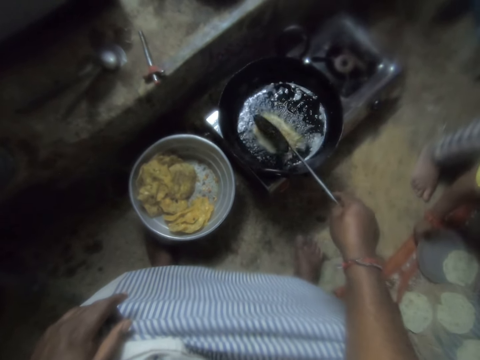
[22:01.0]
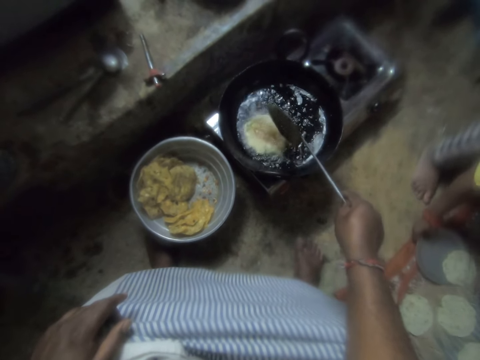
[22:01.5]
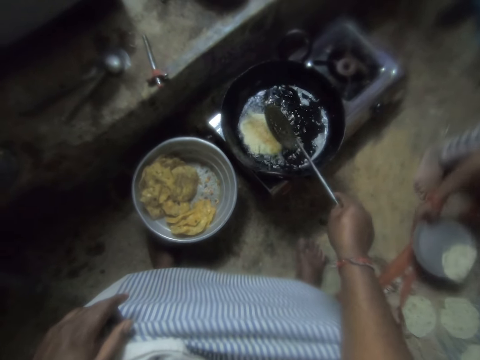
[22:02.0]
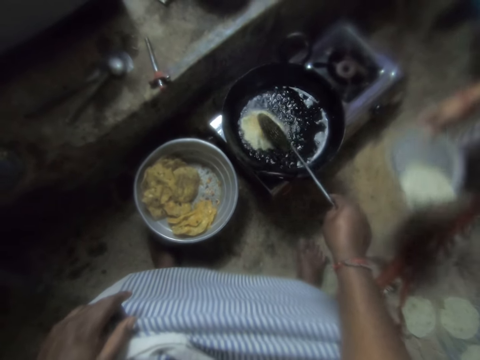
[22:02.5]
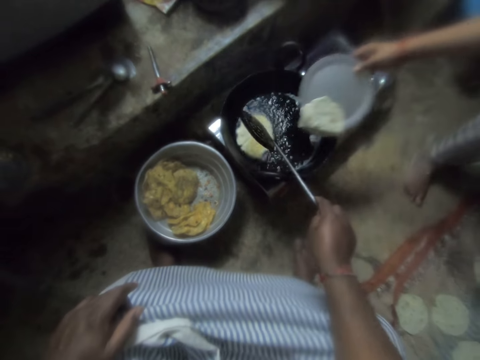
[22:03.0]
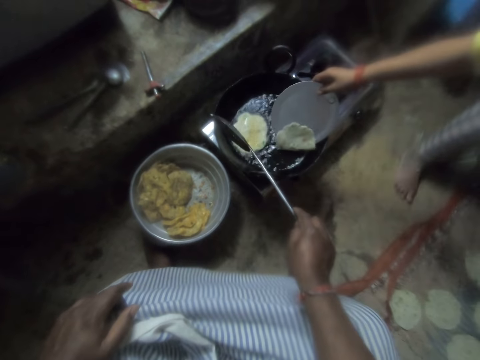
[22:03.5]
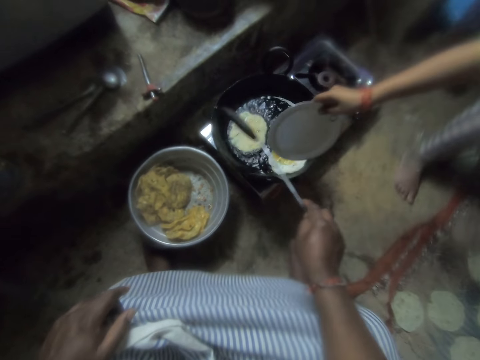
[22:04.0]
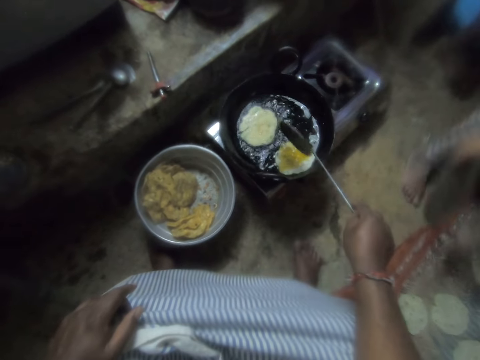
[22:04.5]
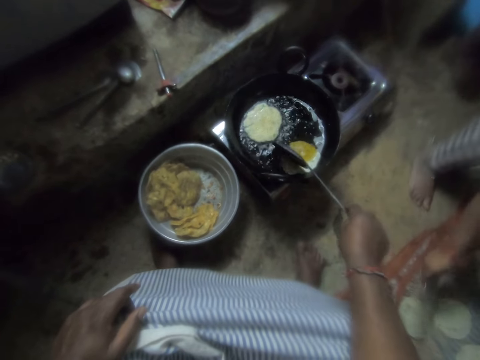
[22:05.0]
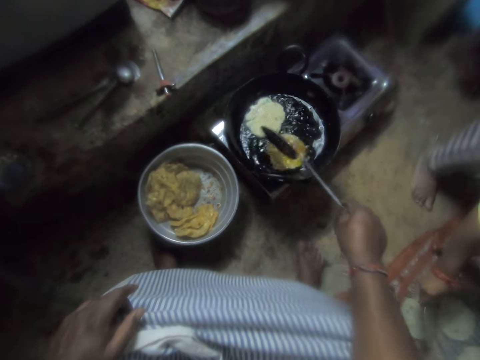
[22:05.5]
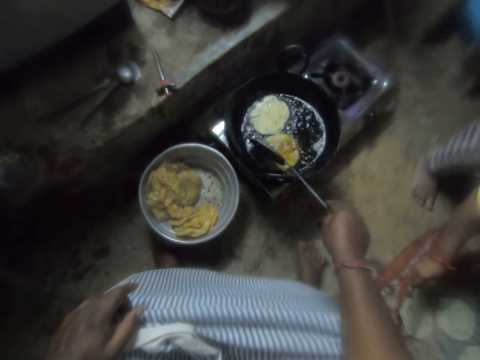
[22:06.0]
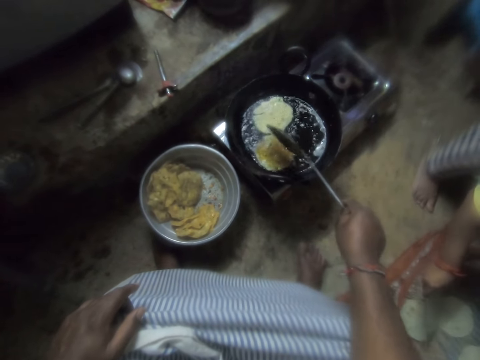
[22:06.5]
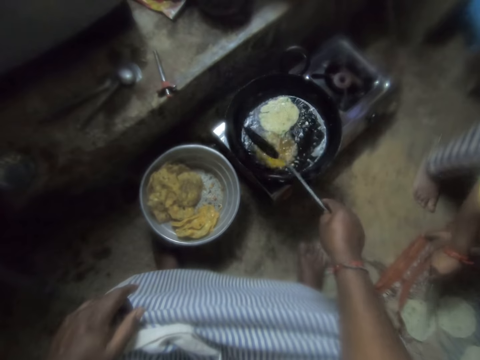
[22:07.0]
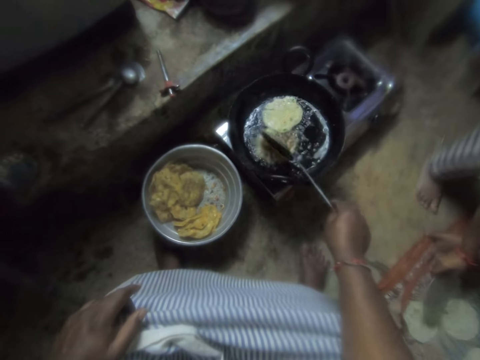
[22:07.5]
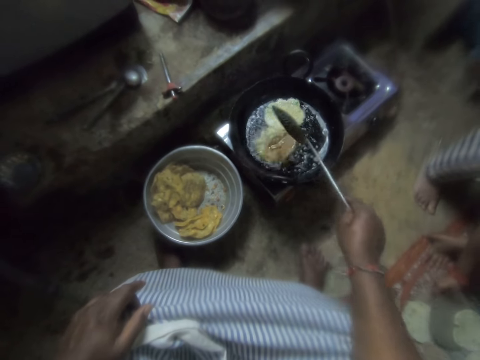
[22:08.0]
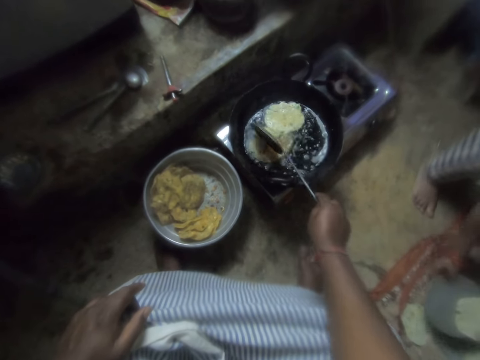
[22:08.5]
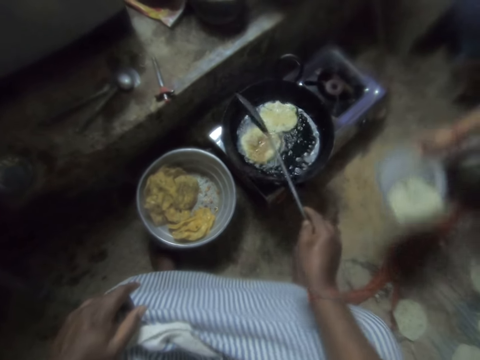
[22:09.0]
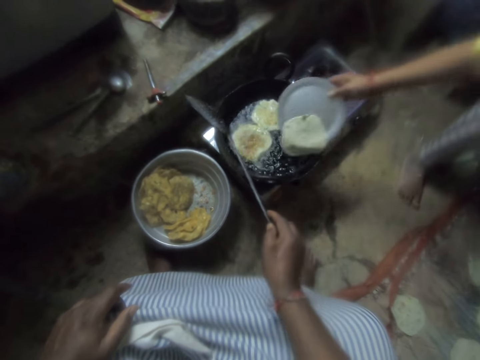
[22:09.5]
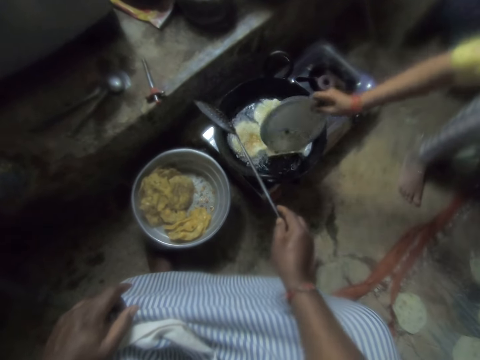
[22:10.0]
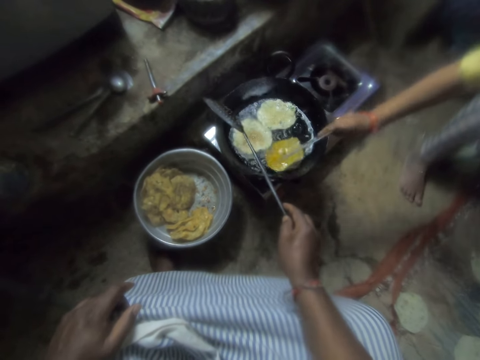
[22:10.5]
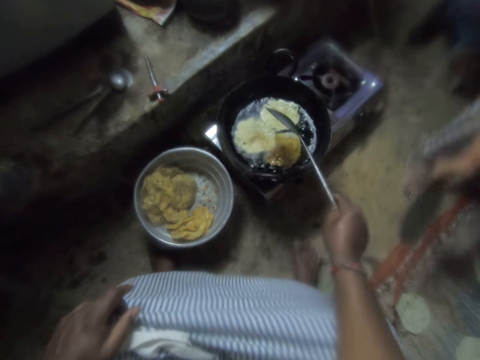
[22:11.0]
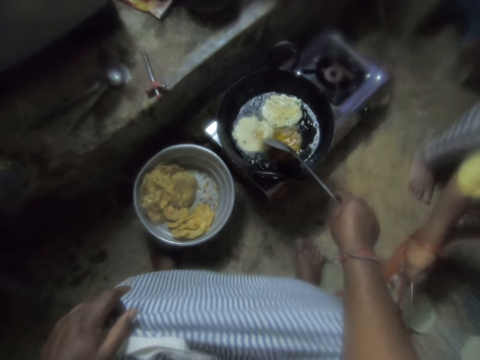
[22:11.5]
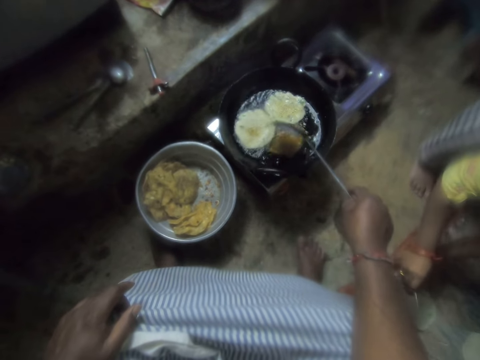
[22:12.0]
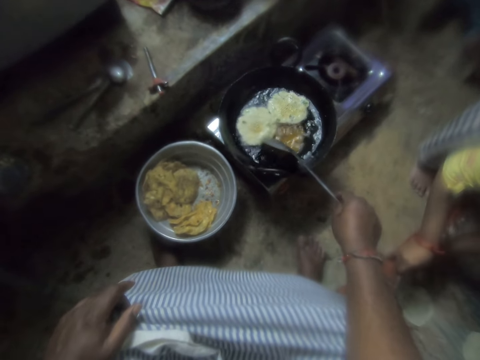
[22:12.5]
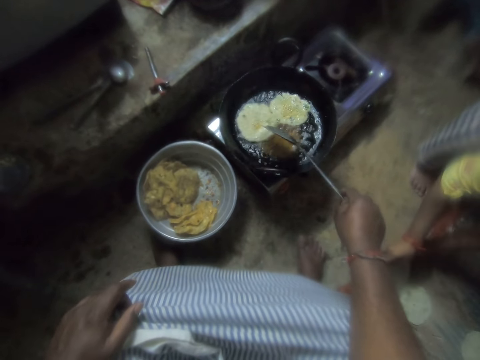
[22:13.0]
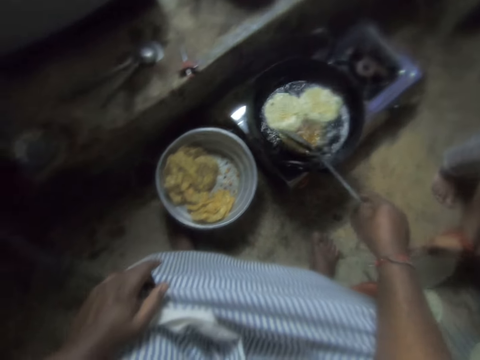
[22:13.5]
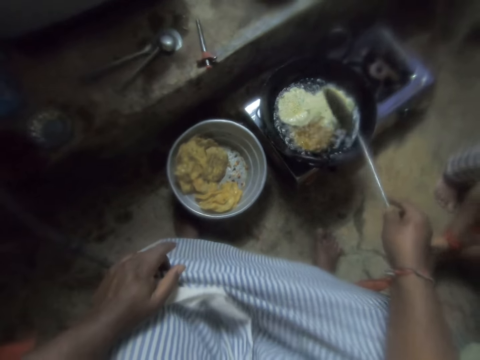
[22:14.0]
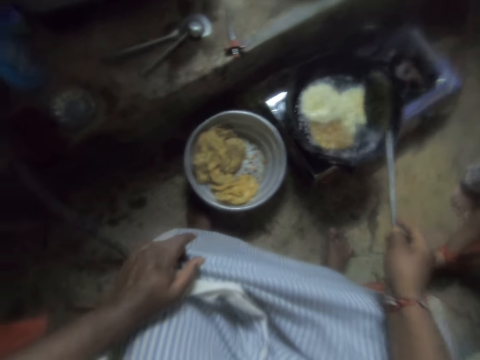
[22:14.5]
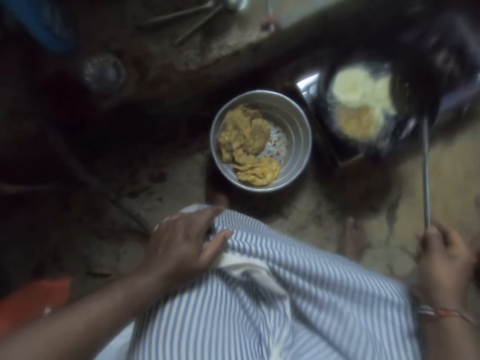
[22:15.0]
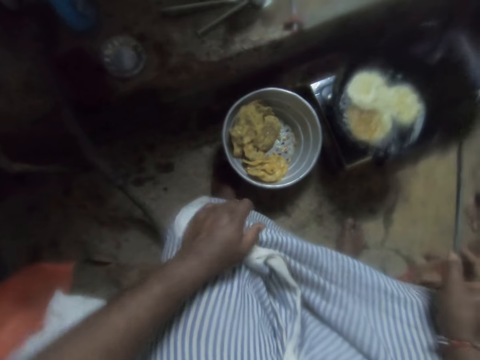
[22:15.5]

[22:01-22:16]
The camera wearer spreads the dough in the frying pan. A woman puts chips dough in the frying pan. The camera wearer spreads the dough in the frying pan. The woman puts the chips dough in the frying pan. The camera wearer spreads the dough in the frying pan.

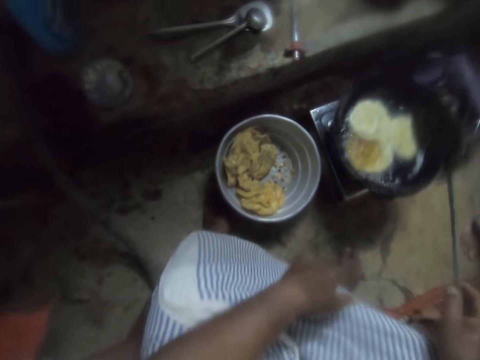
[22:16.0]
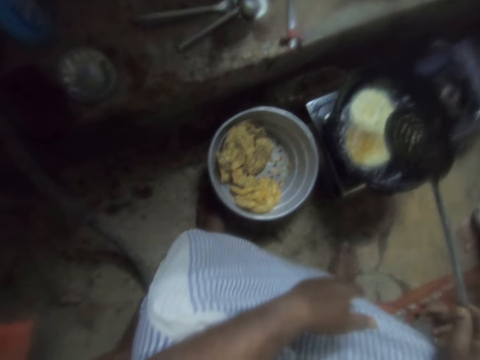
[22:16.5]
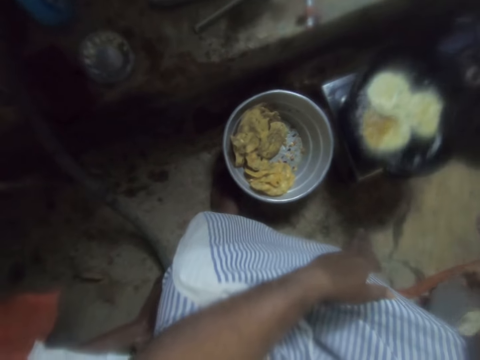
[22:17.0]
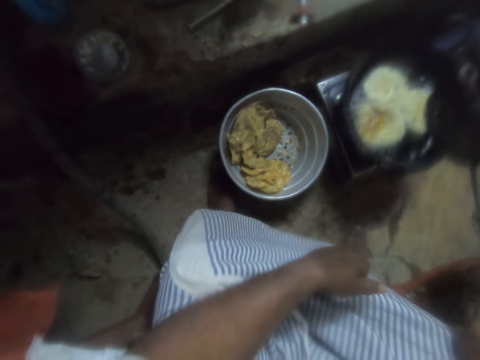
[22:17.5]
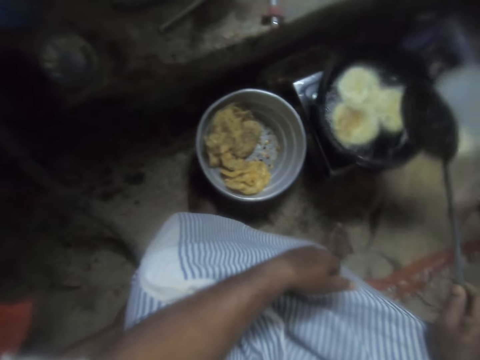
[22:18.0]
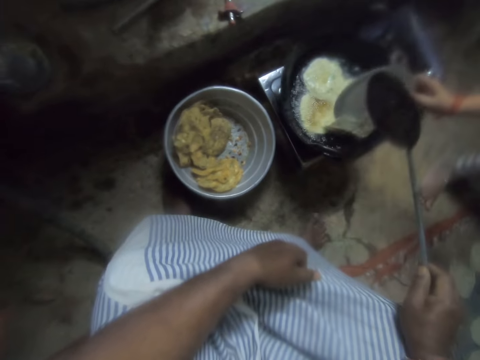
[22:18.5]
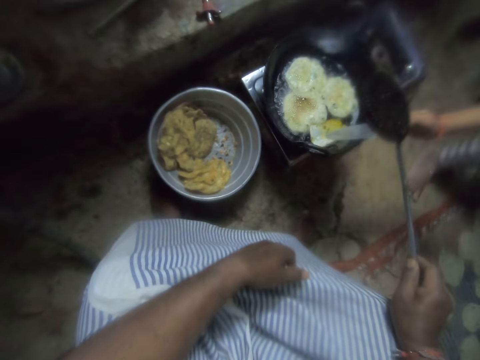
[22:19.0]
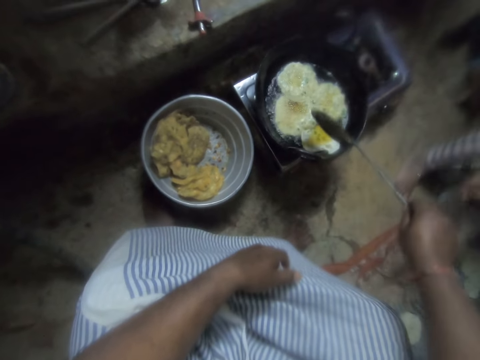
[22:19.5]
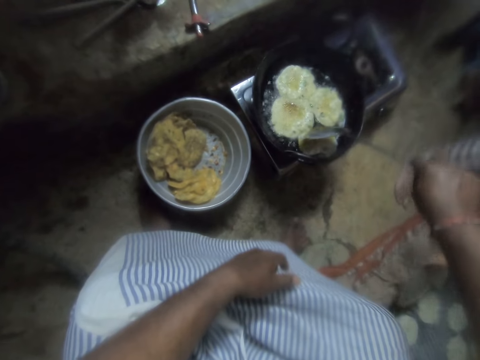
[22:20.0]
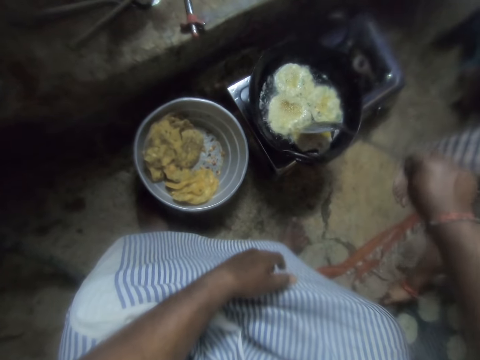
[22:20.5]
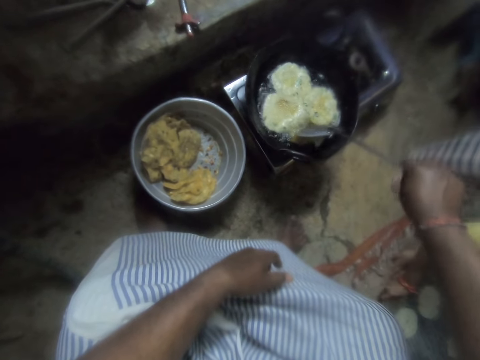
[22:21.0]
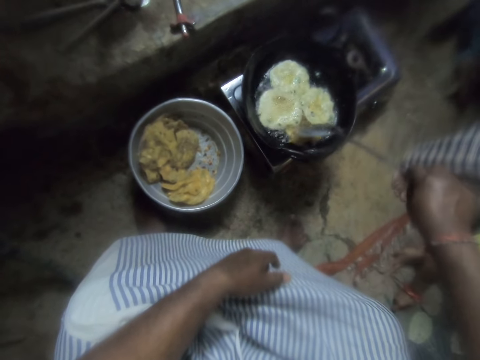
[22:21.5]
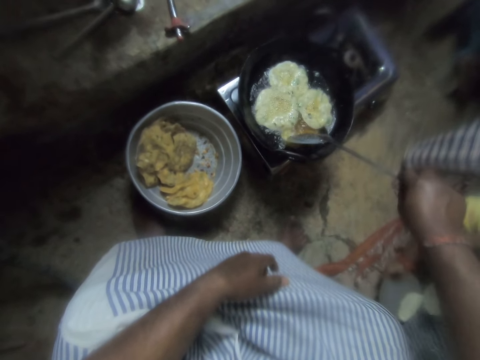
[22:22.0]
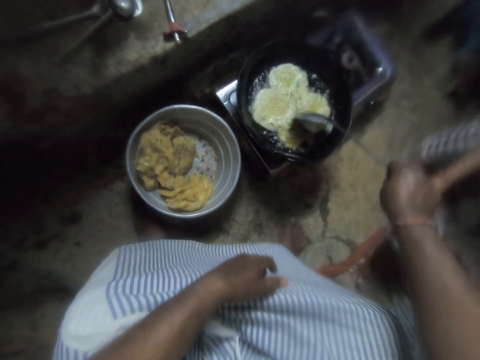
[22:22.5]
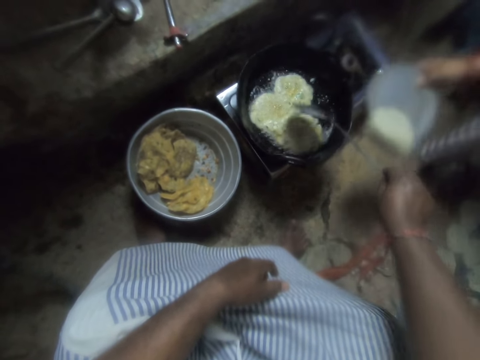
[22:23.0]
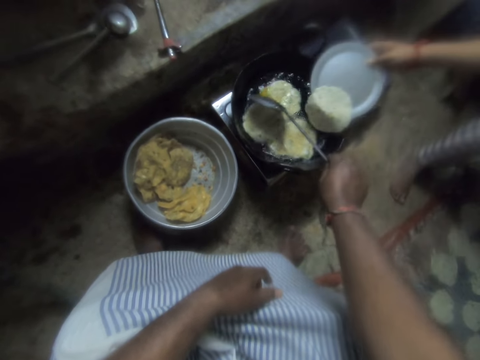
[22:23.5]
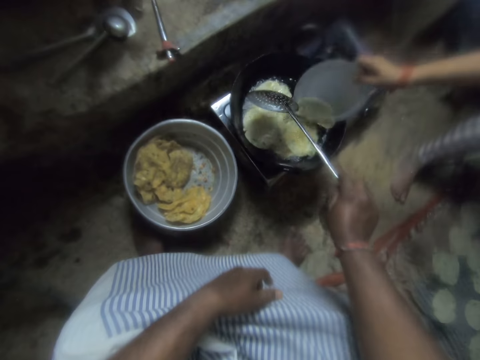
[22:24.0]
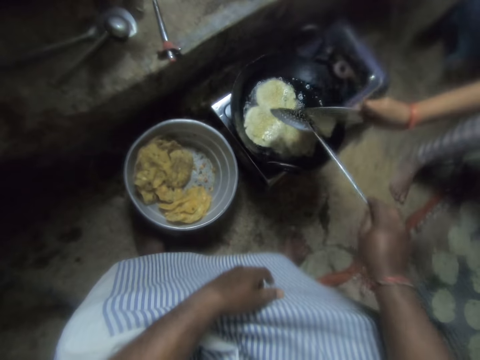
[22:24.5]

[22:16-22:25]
A woman puts the dough in the frying pan. The camera wearer stirs the chips in the frying pan with the skimmer. They spread the dough in the frying pan. The woman puts the chips dough in the frying pan with her right hand.

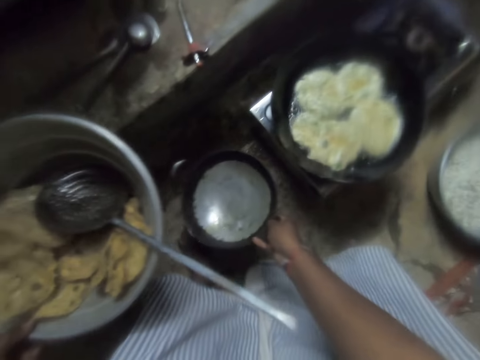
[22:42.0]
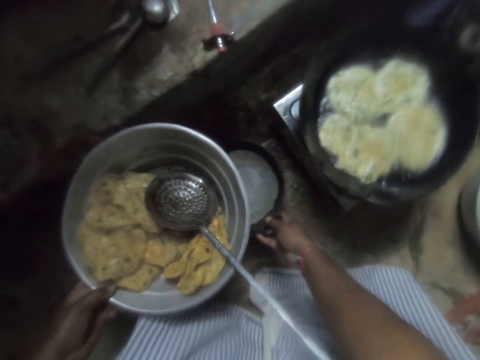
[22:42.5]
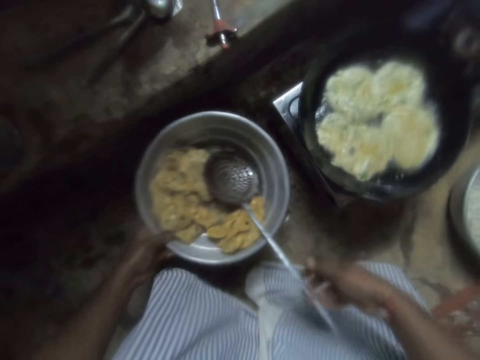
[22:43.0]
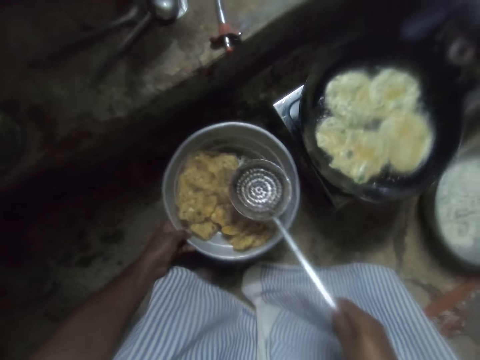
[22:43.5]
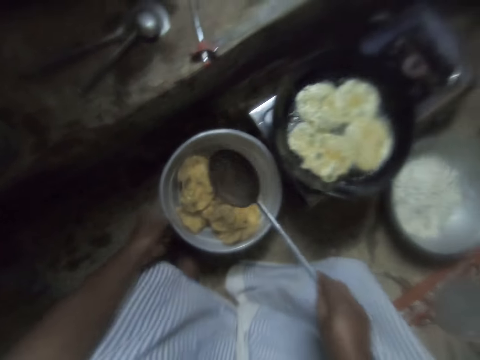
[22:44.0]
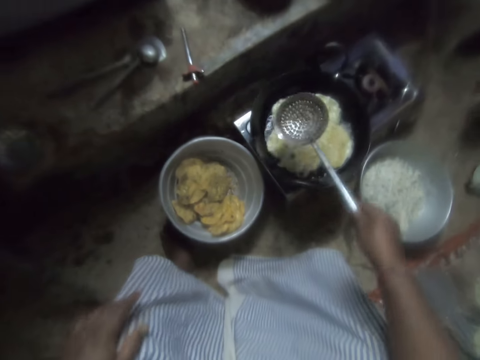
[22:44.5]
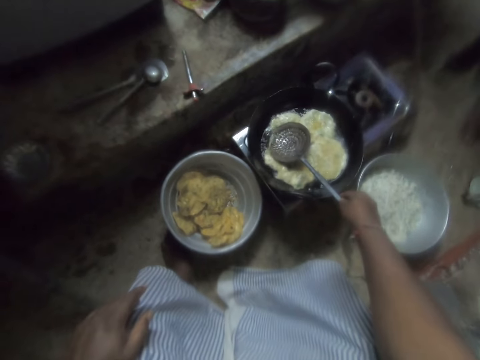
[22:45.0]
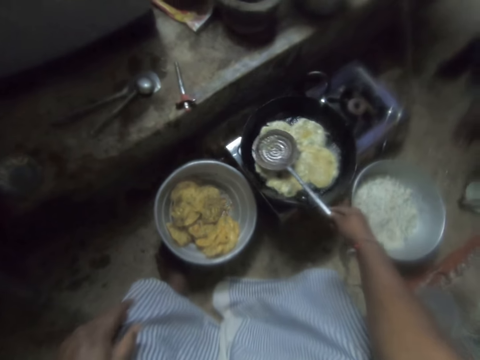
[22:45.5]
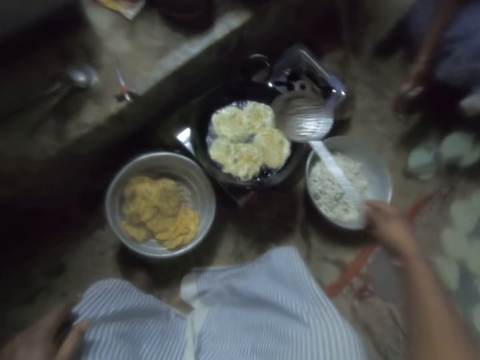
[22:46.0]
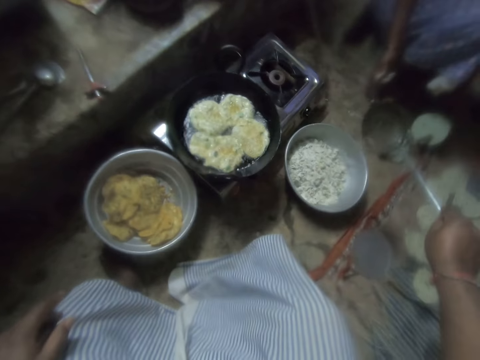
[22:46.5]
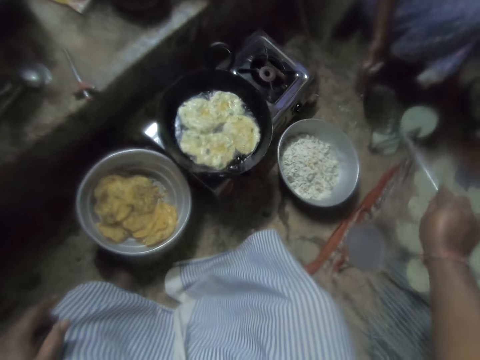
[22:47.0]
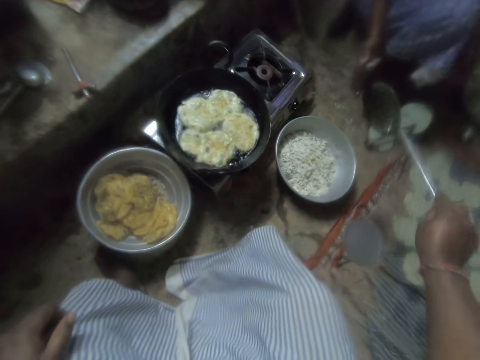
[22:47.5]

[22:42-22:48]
The camera wearer puts down the frying pan. He drops the pot on the ground with his right hand. He drops the sieve on the pot with his left hand. He puts down the pastry basin. He picks up the skimmer from the sieve with his right hand. He scoops oil from the frying pan with the skimmer. He pours the oil into the pot on the ground.
